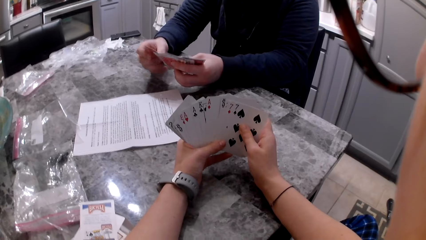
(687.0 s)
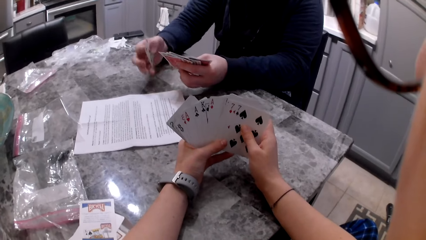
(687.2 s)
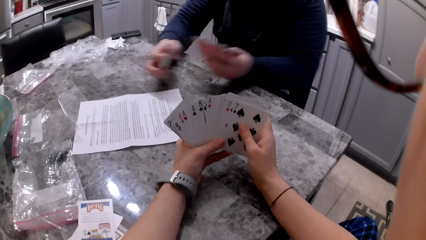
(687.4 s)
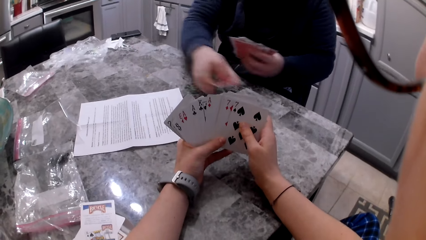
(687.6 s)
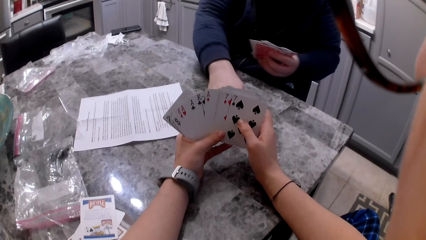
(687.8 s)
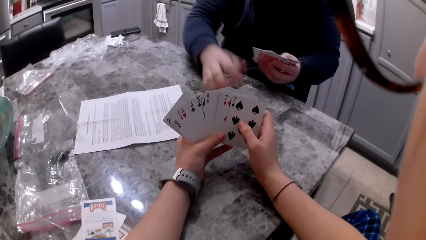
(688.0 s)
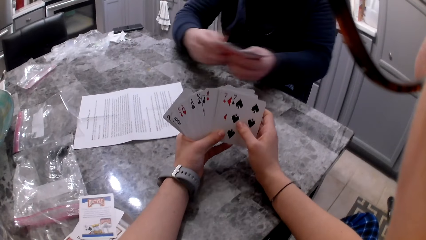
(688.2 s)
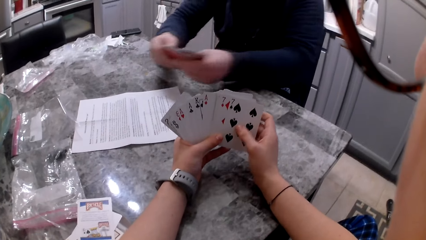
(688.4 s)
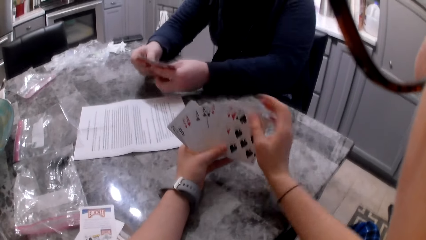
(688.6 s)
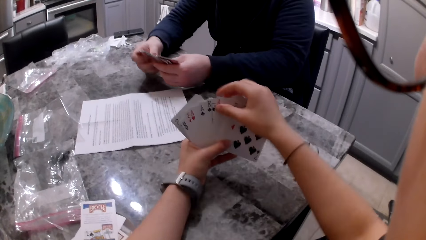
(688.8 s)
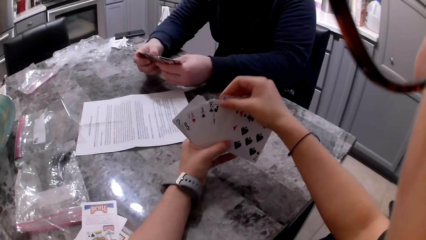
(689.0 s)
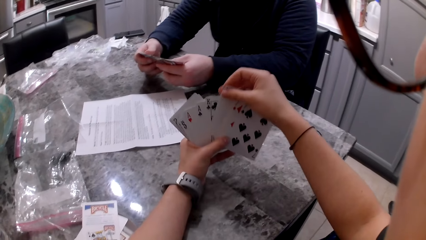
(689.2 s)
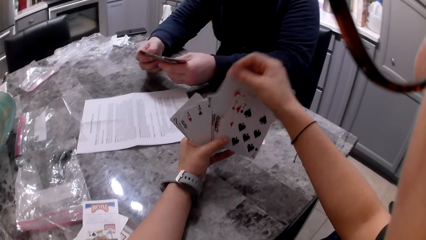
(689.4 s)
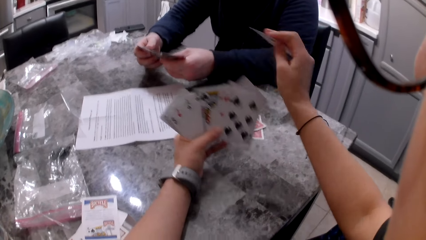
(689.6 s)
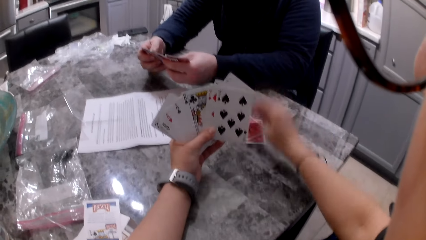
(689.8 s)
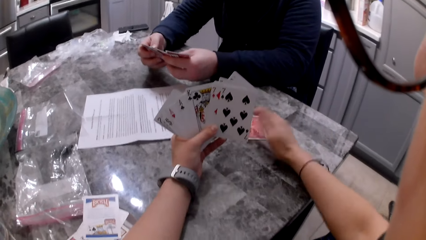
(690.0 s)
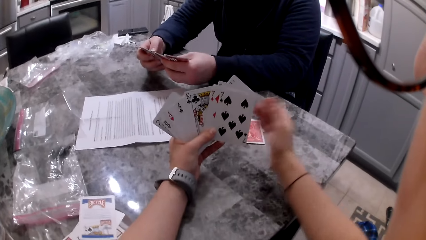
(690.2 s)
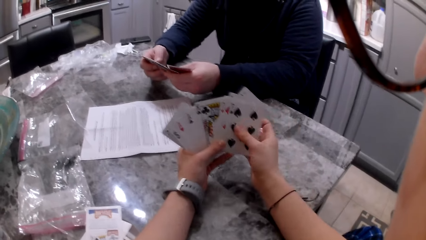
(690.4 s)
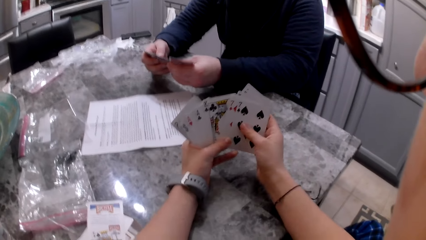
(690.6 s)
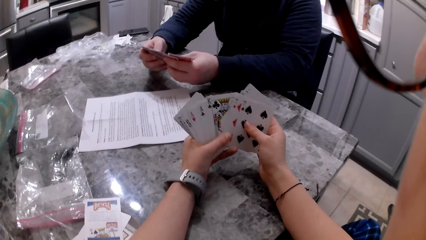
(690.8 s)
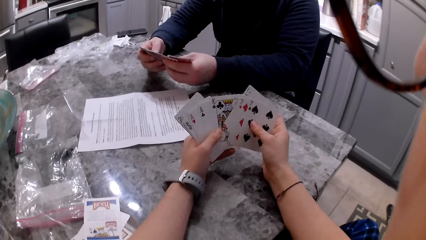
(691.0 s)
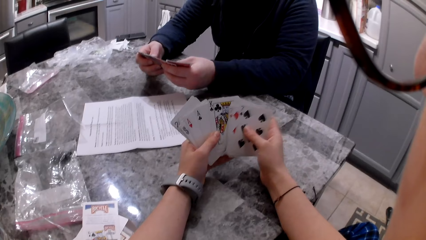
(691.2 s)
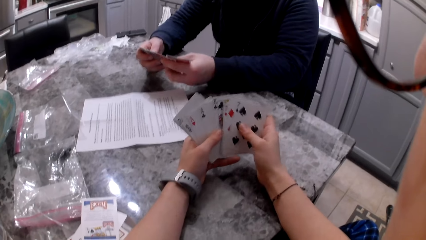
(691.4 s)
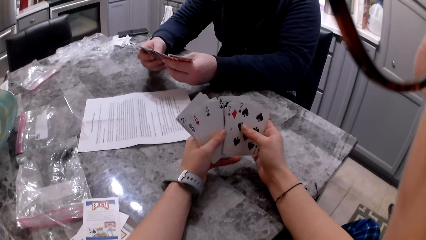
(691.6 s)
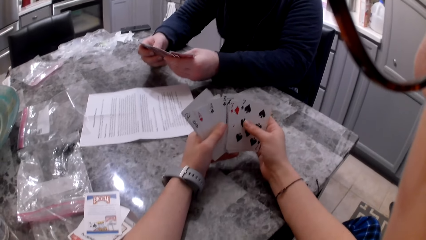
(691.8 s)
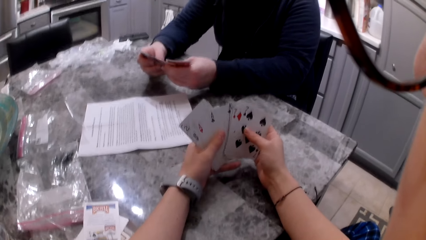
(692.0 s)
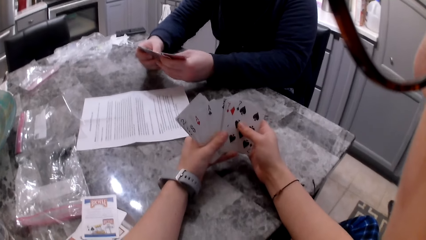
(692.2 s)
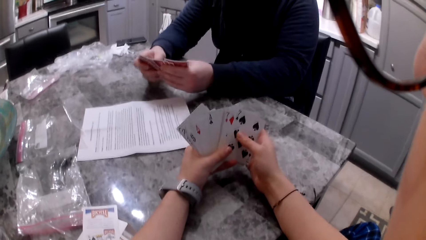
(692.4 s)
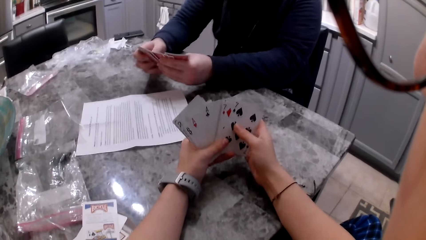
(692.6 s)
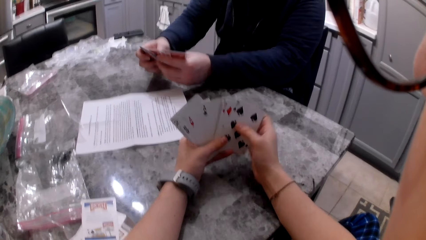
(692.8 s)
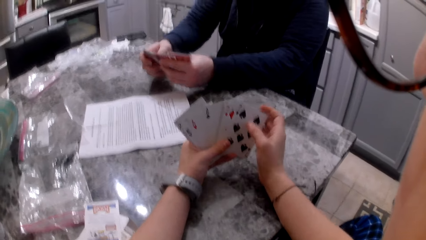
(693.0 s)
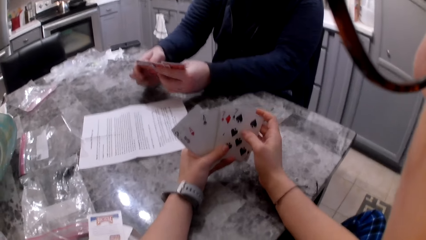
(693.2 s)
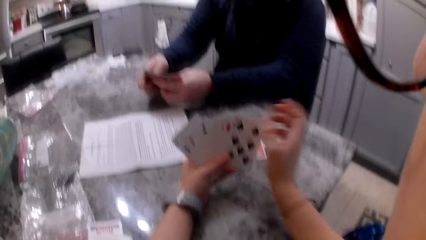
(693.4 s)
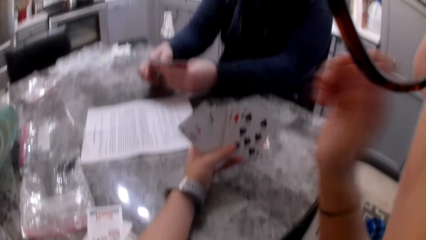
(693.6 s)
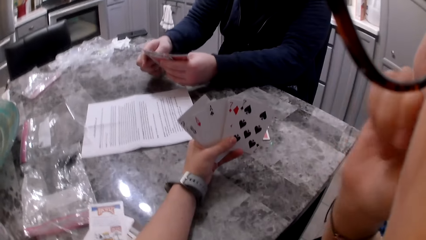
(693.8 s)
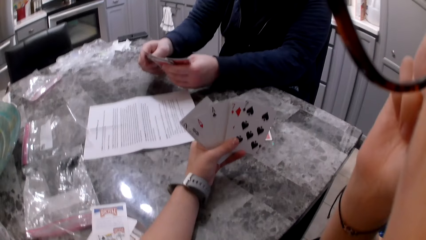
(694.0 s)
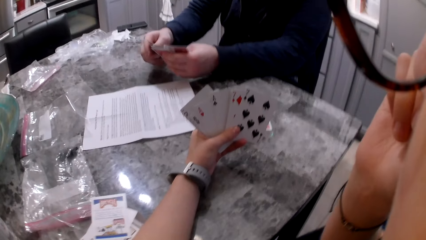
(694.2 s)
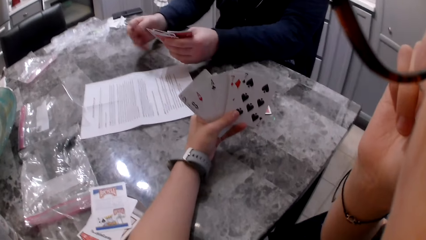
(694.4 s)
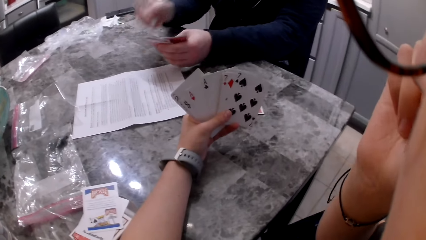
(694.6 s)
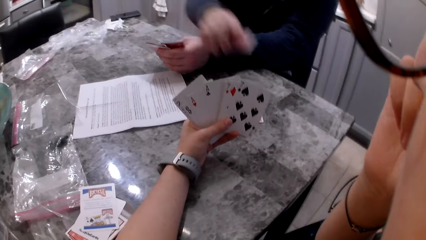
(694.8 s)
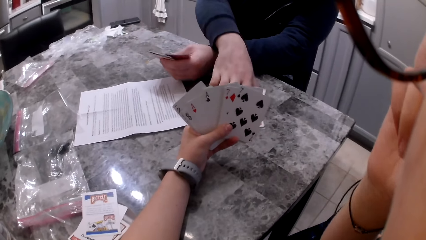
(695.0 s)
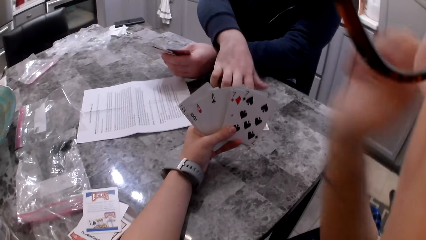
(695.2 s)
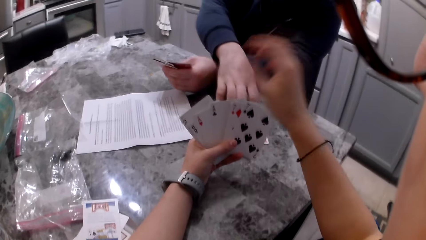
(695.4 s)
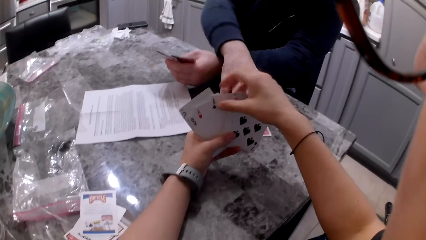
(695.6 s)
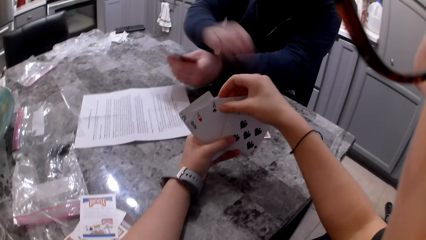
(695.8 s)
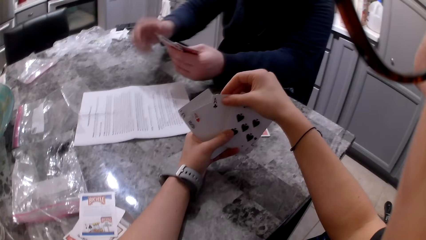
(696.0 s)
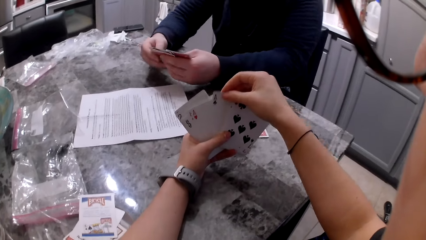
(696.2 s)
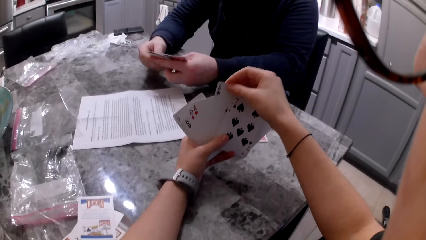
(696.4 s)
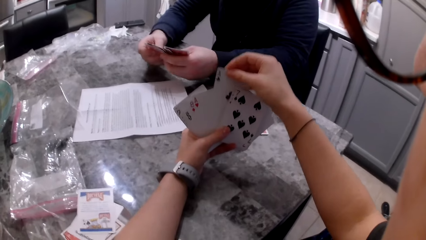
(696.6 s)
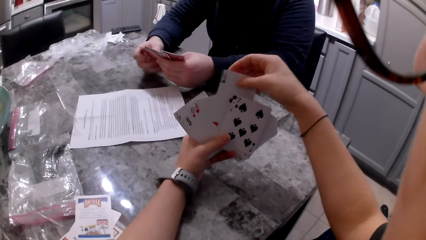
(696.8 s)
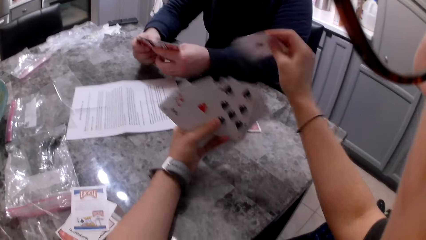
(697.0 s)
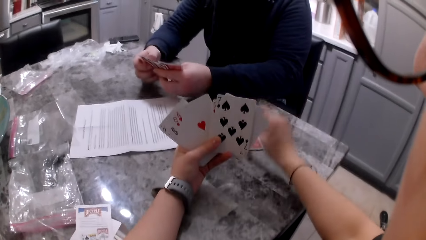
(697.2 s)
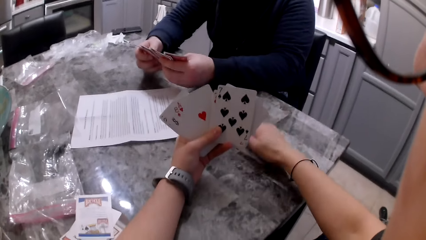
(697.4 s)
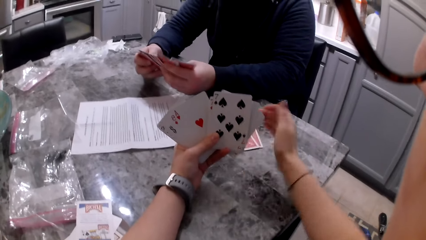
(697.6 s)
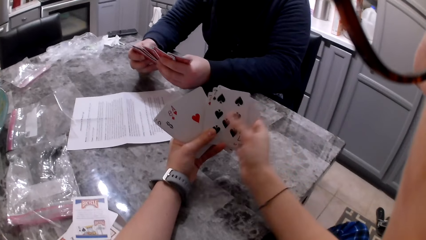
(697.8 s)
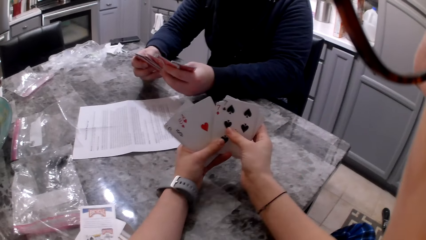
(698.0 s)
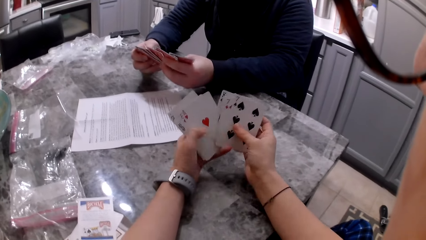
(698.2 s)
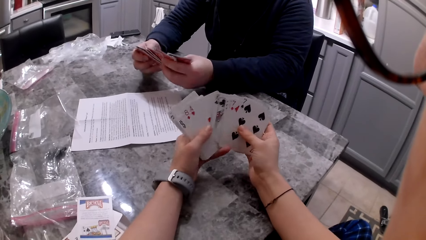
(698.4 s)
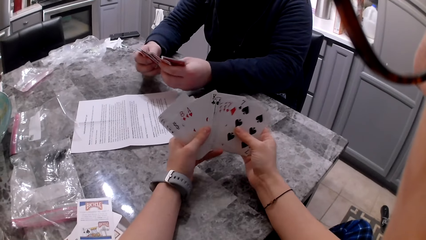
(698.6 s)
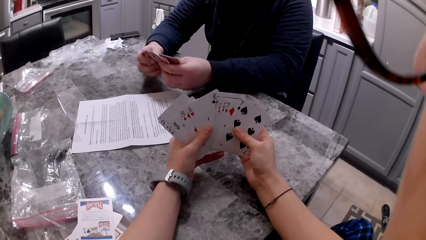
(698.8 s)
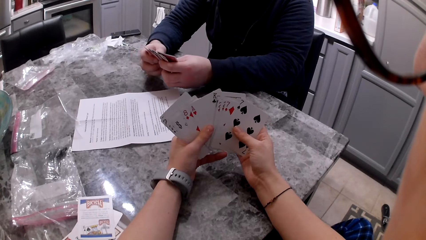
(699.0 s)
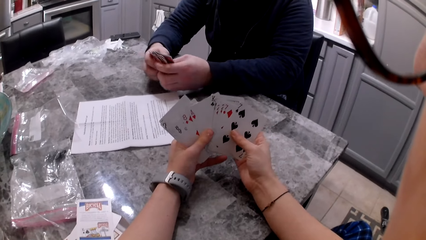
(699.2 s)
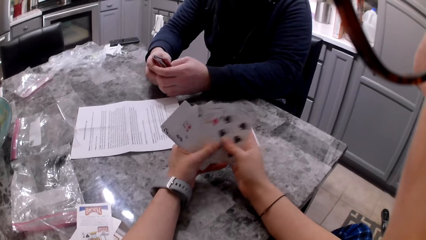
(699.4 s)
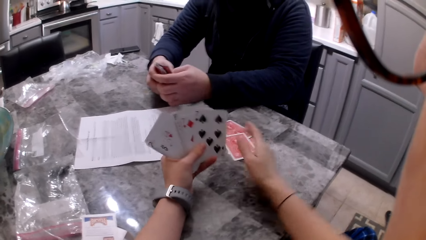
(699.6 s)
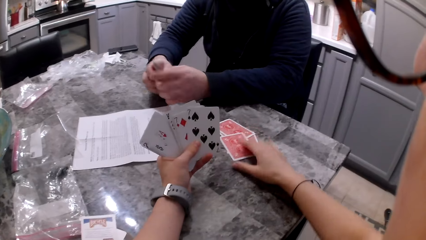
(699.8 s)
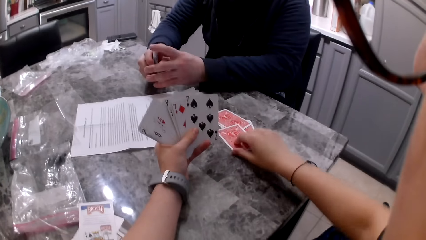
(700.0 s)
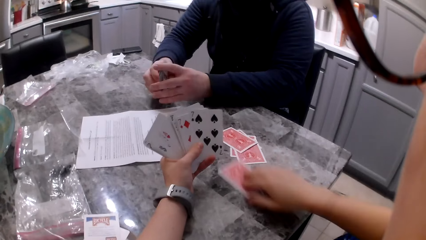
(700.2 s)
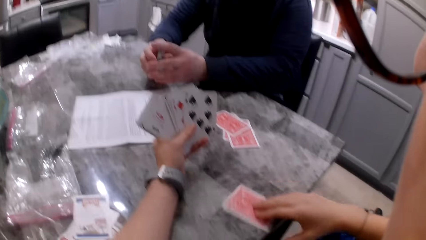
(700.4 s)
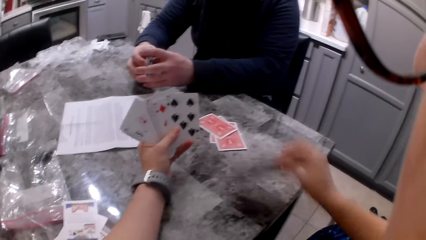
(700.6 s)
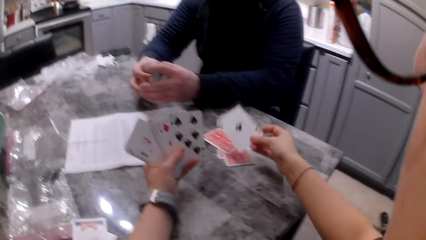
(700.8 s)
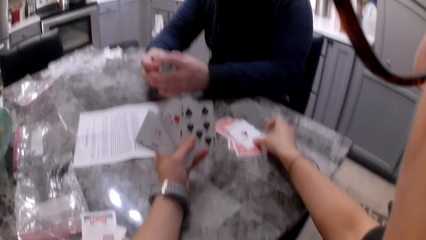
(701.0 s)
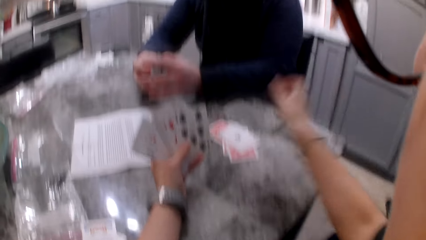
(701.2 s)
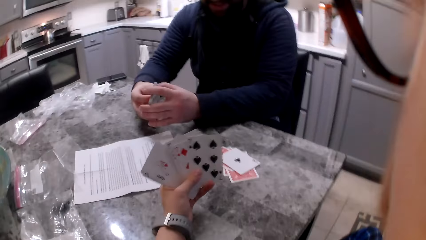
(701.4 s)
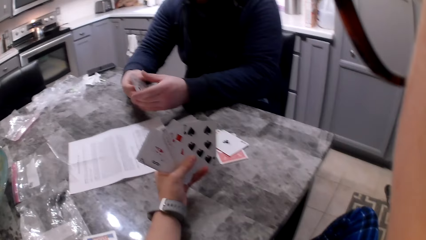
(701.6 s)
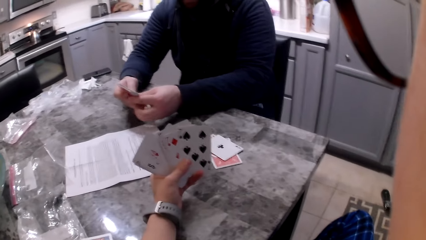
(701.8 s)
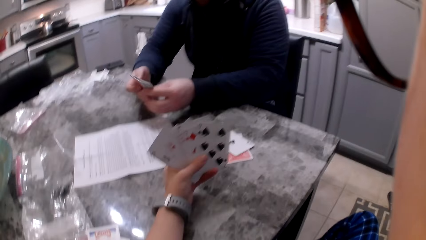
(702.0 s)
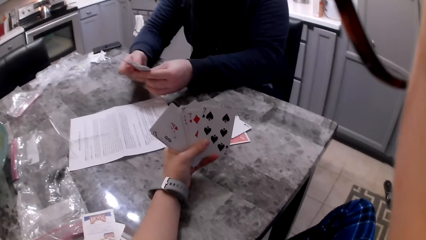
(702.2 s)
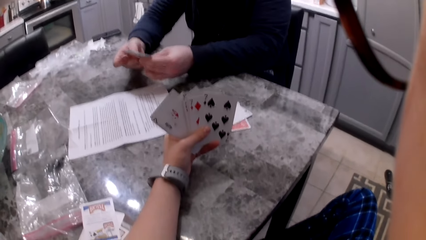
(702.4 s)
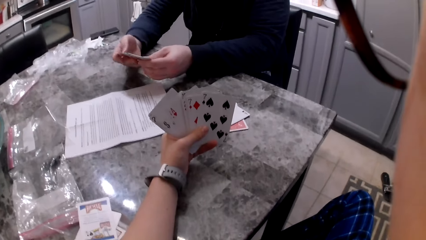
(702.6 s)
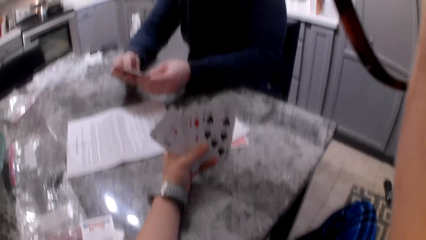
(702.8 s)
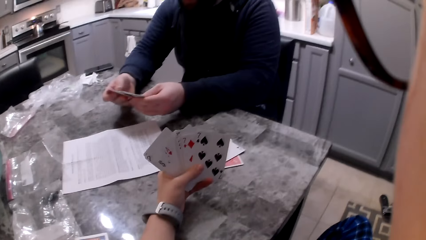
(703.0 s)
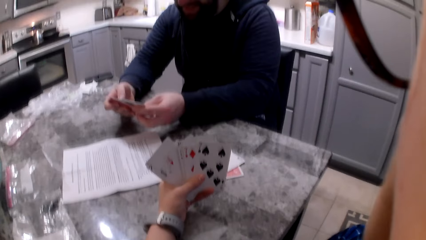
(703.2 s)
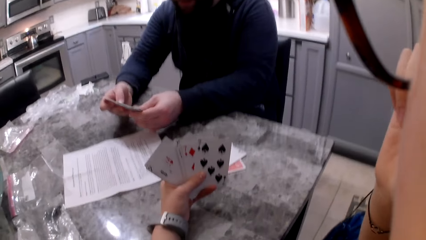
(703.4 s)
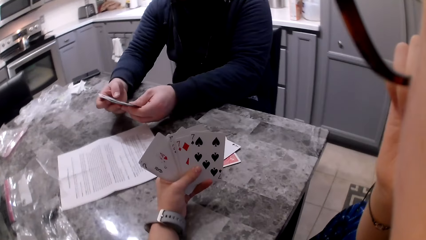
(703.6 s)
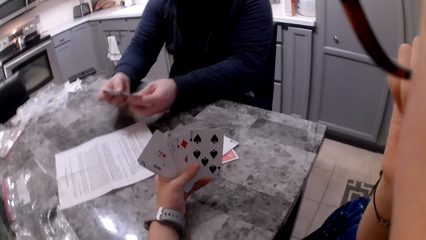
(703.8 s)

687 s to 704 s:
A man picks up a card with his right hand and drops the card on the counter. The camera wearer picks up a card with her right hand and drops the card on the counter. The man shuffles cards in his hands. The camera wearer shuffles cards in her hands and lifts her hand to her face. The man shuffles cards in his hands. The camera wearer touches her face. The man picks up a card with his right hand and drops the card on the counter. The camera wearer drops her hand back to the cards, picks up a card with her right hand and drops the card on the counter. The man shuffles cards in his hands. The camera wearer shuffles cards in her hands. The man aligns cards in his hands. The camera wearer flips the card on the counter with her right hand, lifts her hand to her face and touches her face. The man shuffles cards in his hands.
